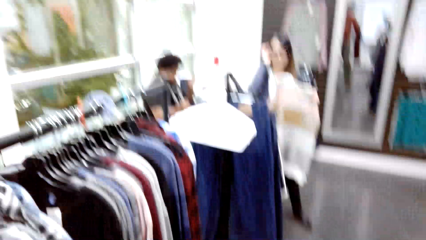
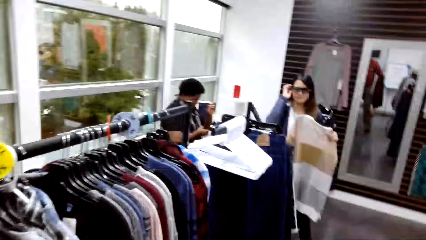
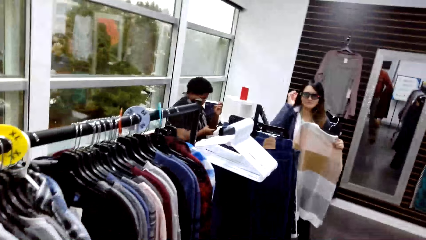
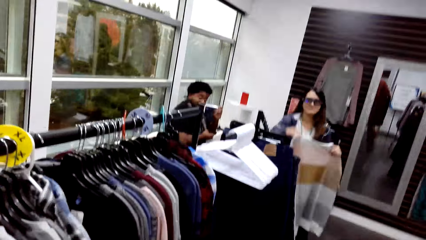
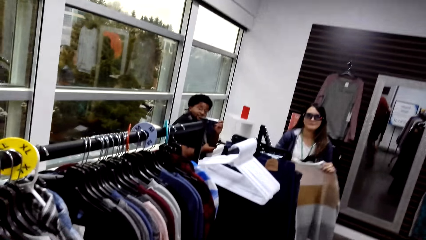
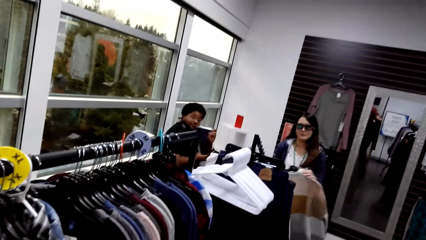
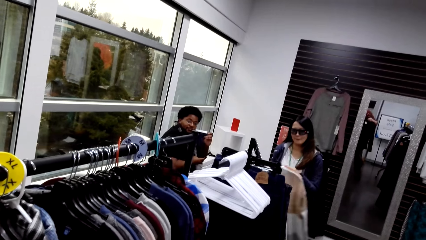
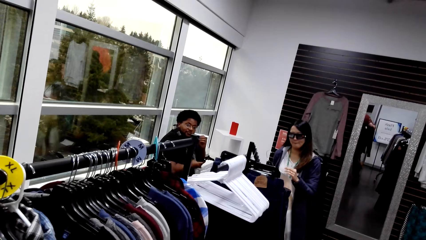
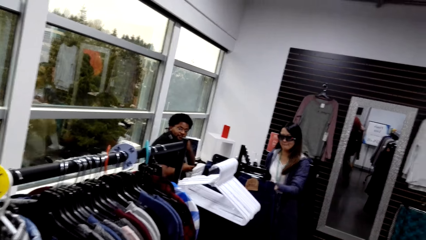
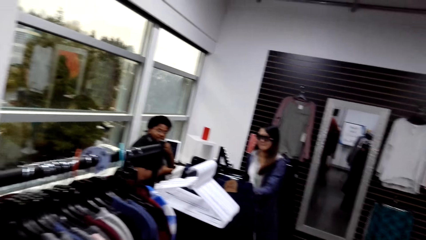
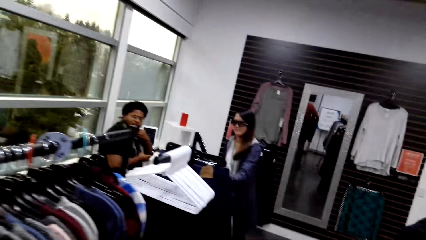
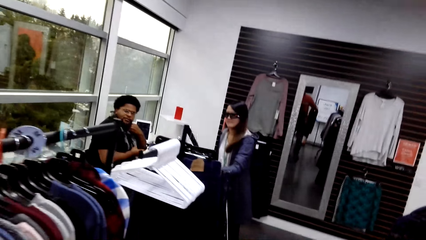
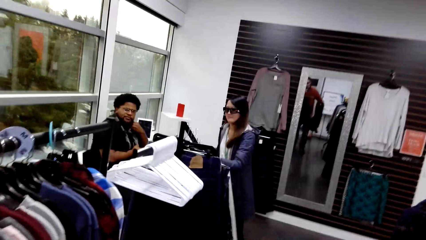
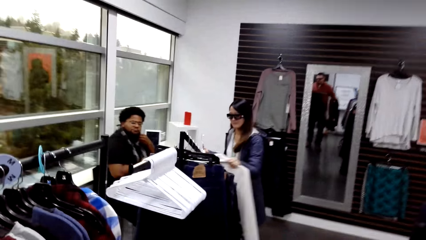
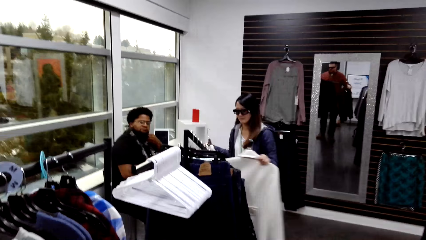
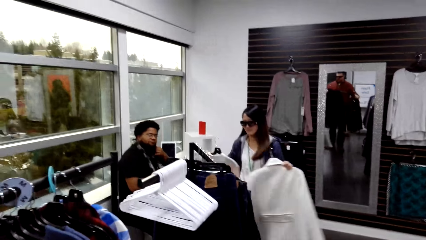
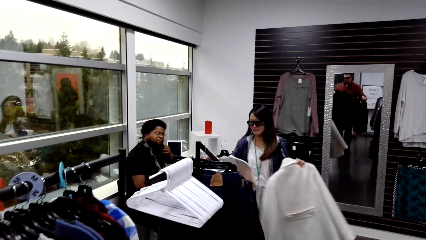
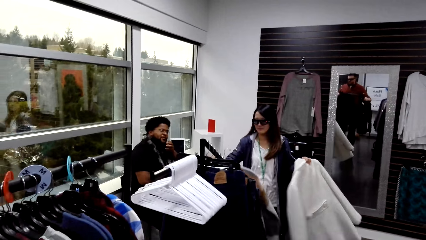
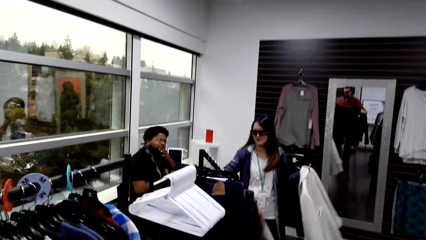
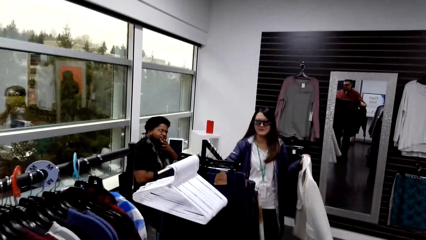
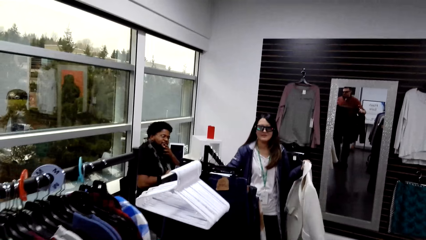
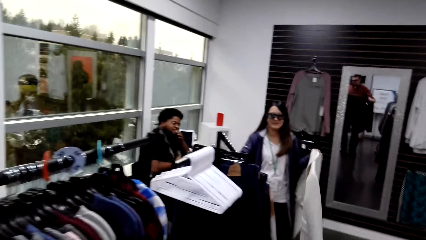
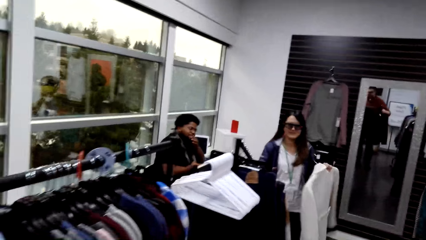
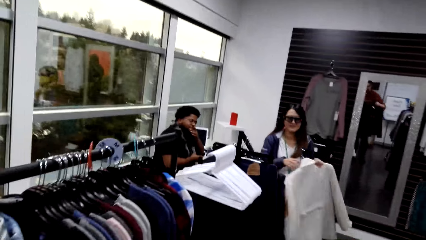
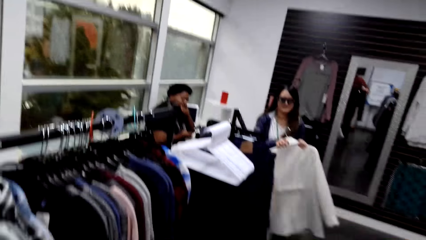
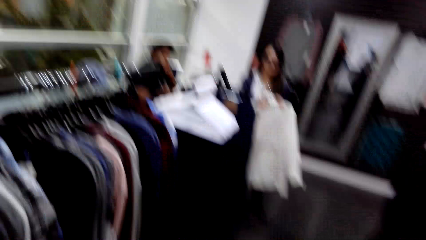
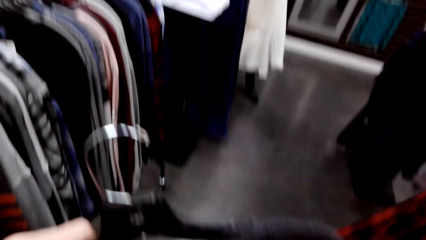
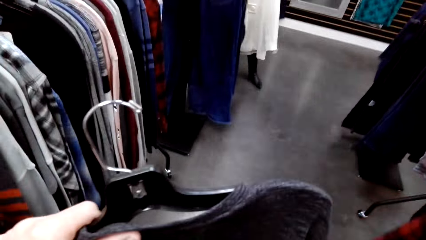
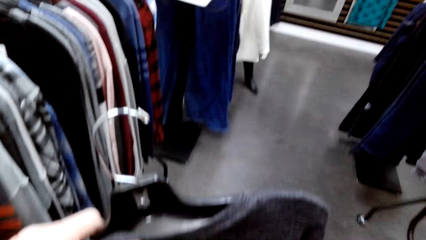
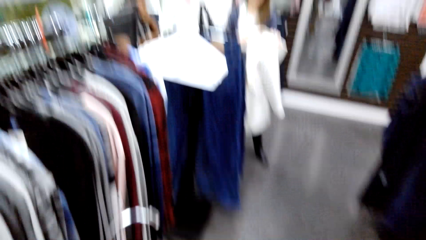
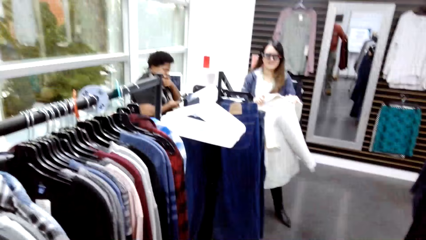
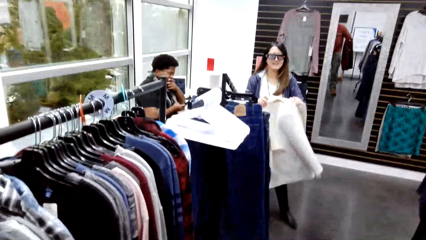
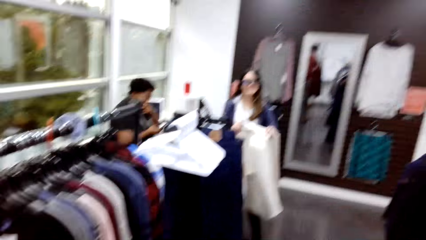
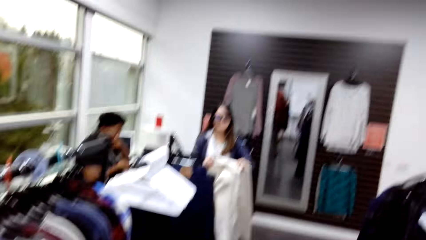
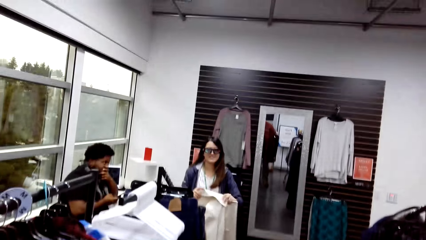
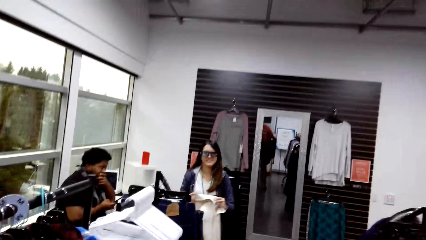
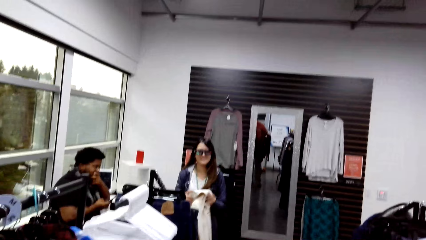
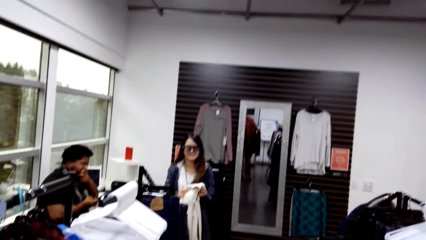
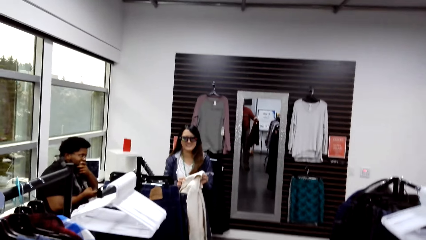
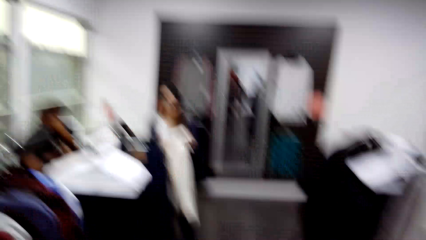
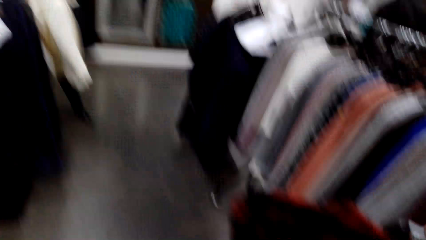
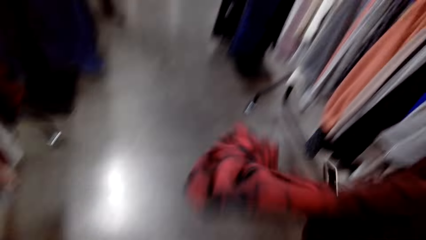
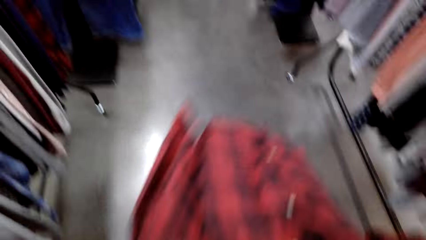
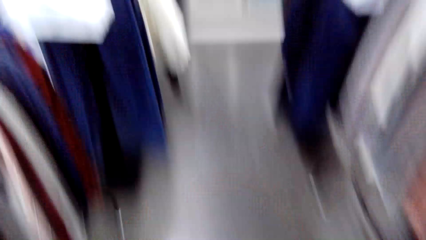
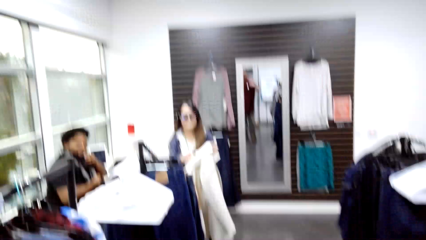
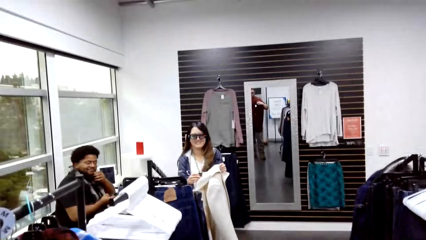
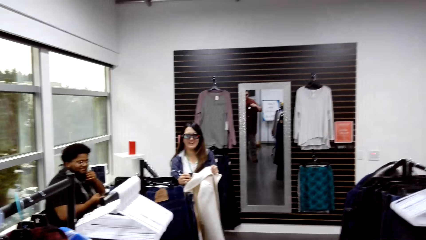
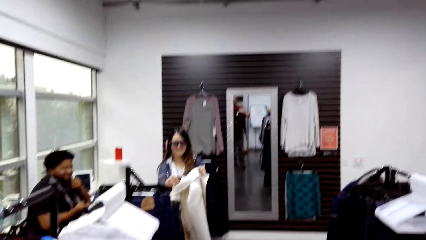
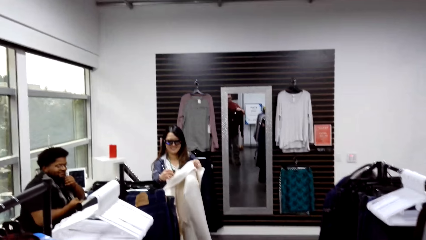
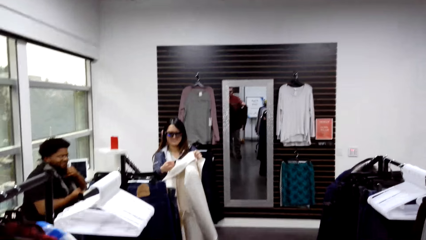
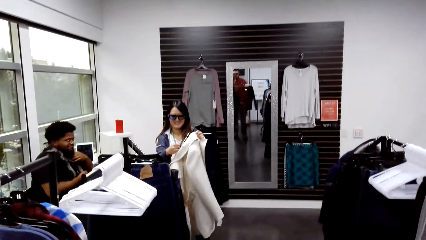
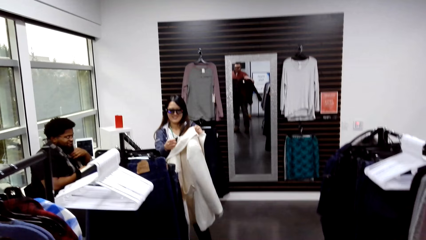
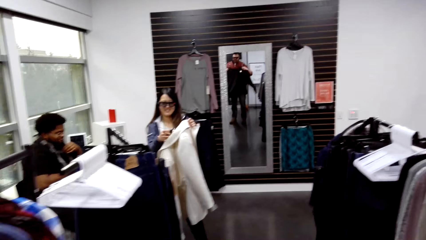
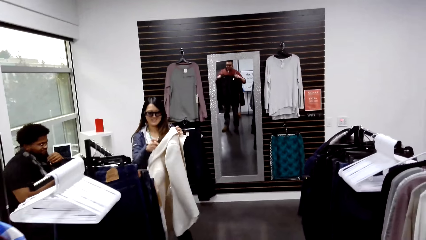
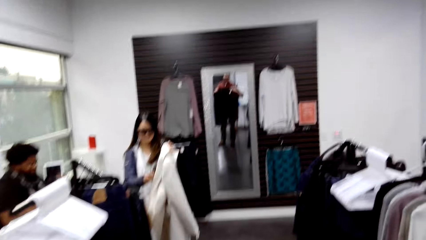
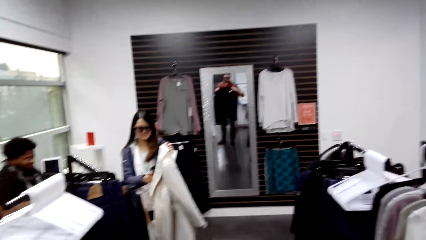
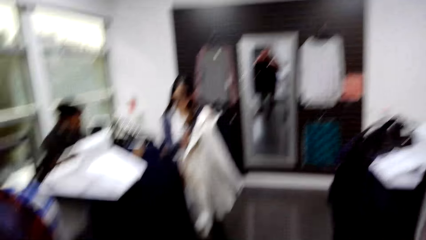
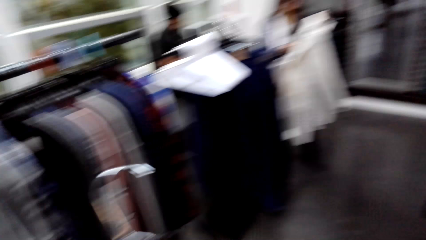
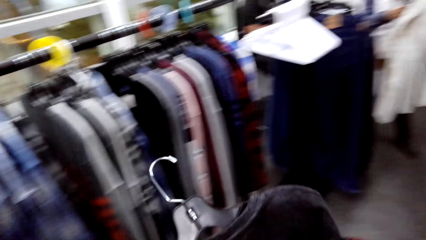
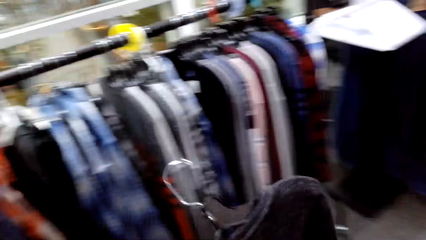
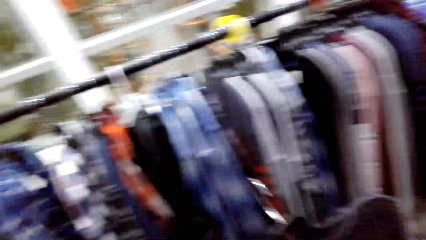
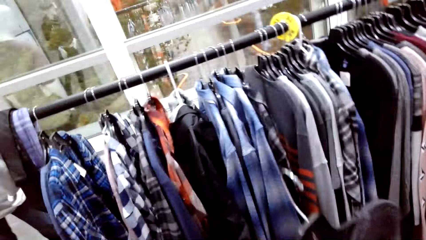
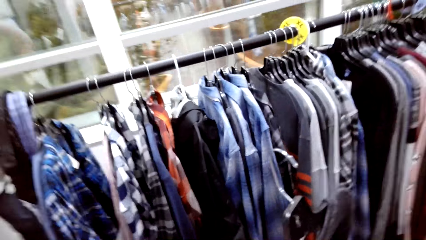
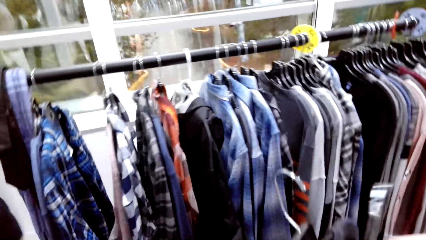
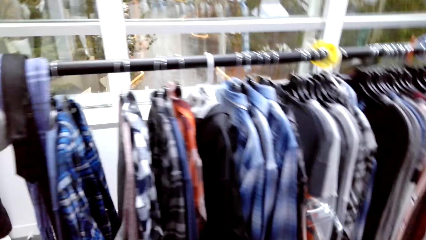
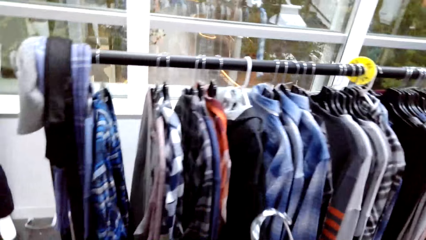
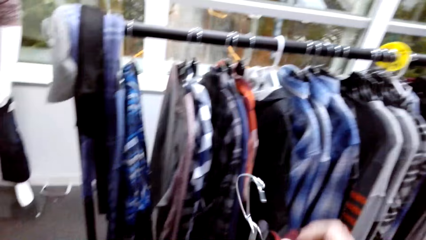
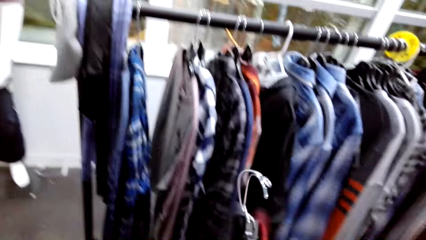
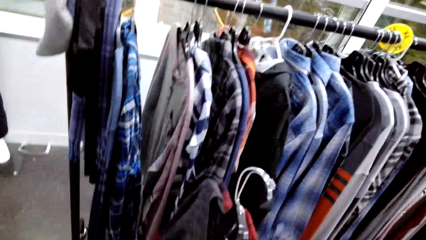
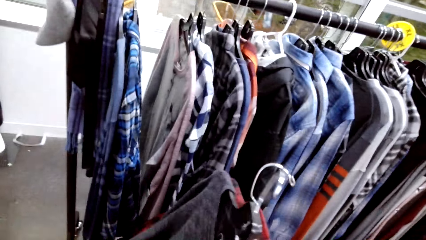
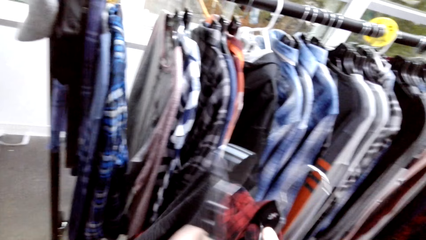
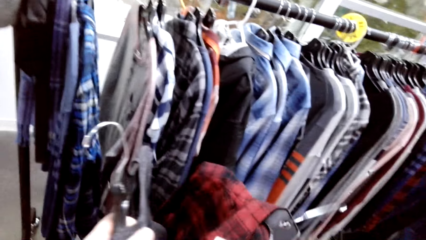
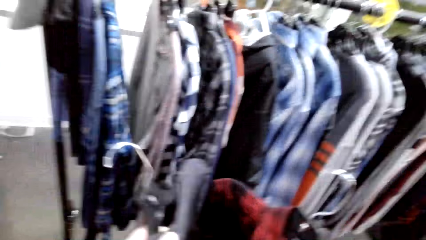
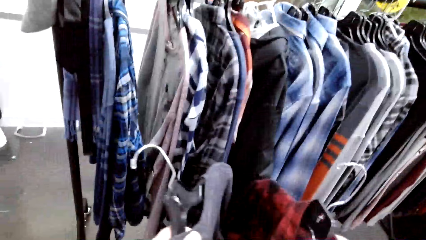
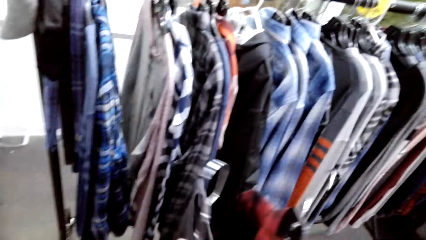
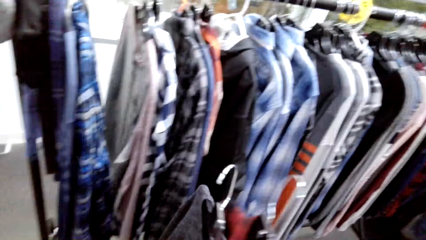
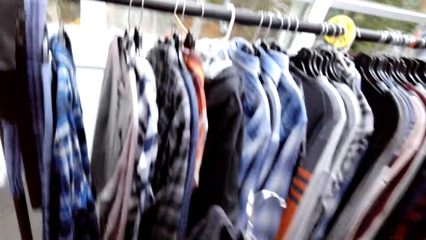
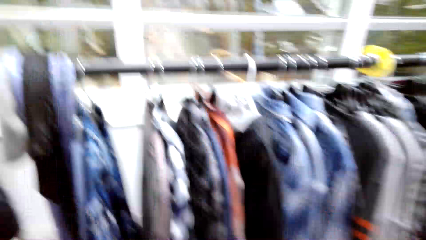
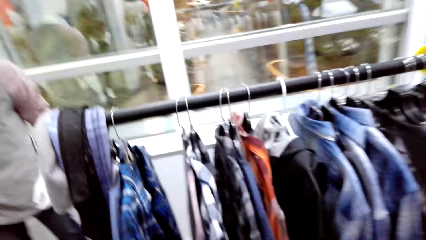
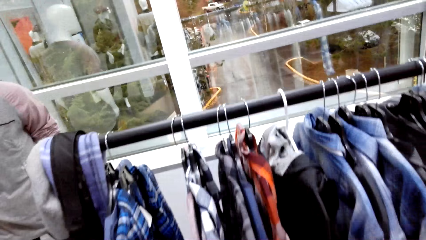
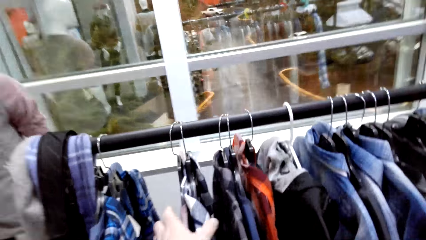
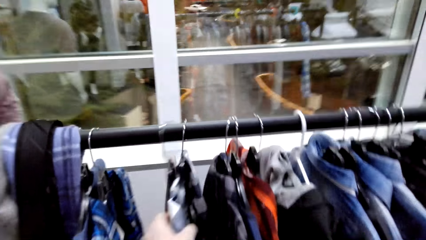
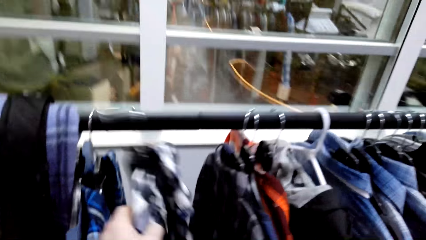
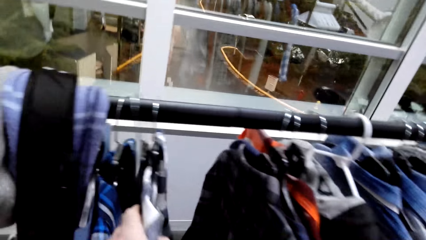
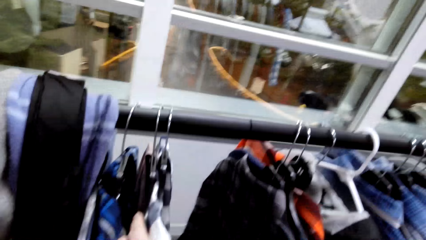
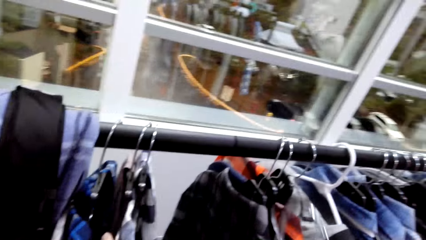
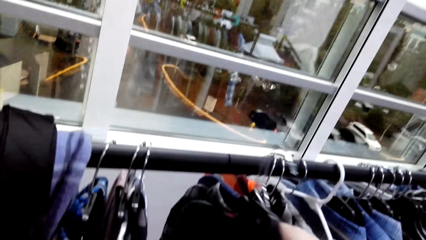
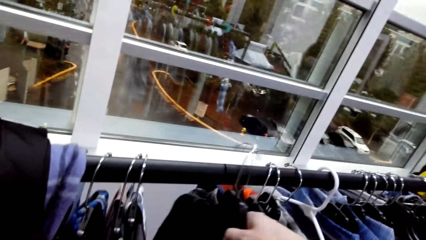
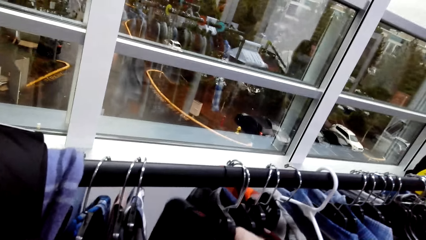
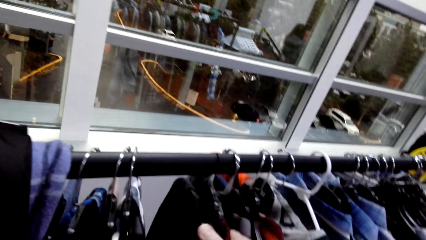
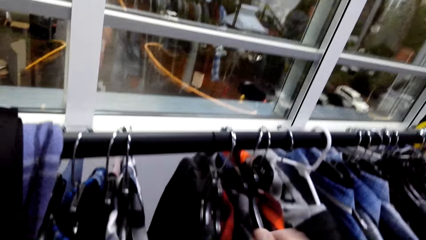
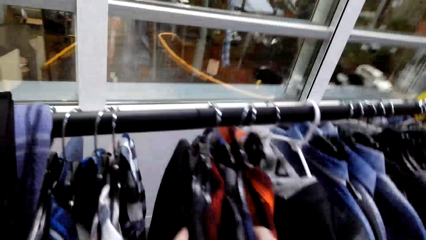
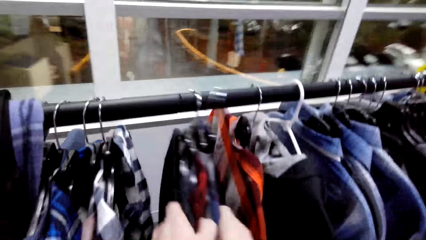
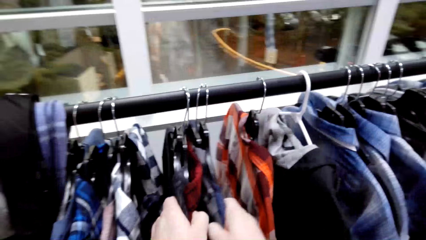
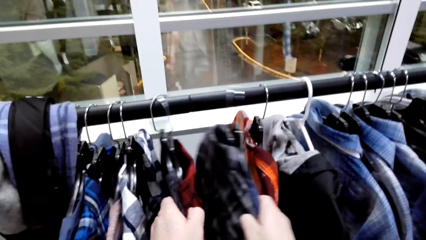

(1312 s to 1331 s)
A woman puts back the cloth on the hanger. She removes the hanger from the cloth and puts back the jacket on the hanger. The camera wearer looks at the shirt. They move the shirts on the hanger. They hang the shirts on the hanger.
